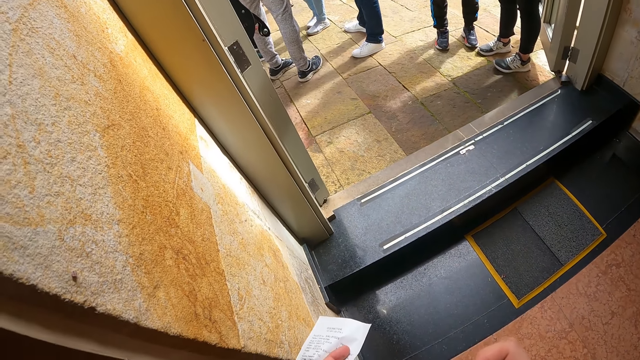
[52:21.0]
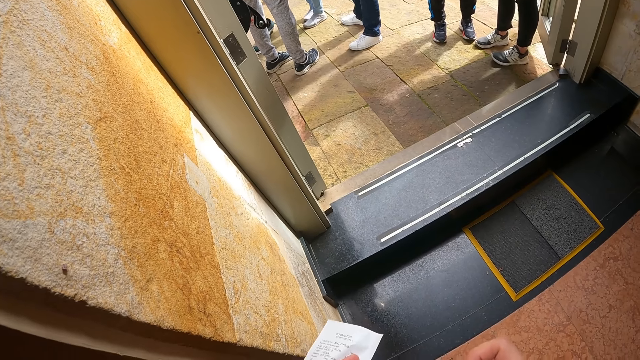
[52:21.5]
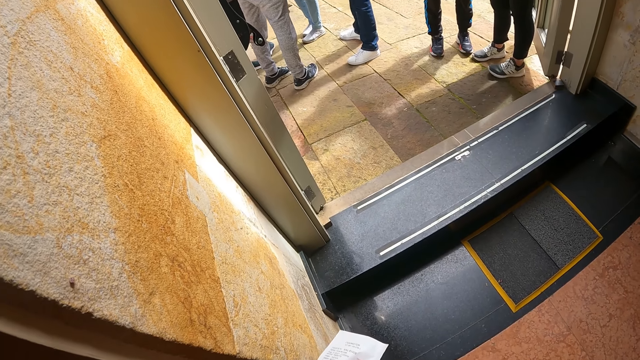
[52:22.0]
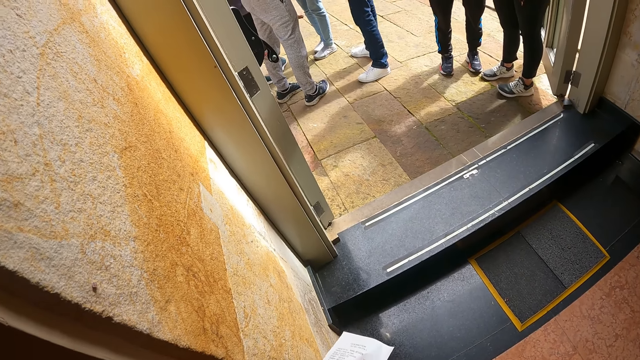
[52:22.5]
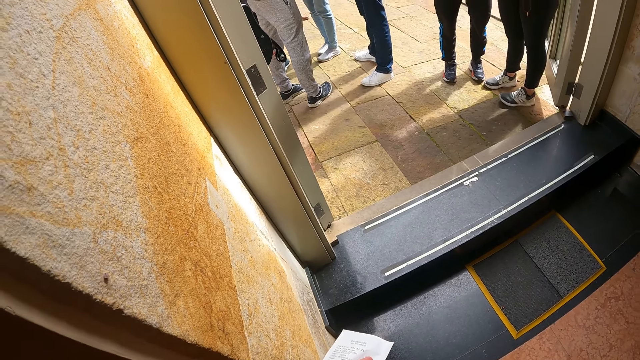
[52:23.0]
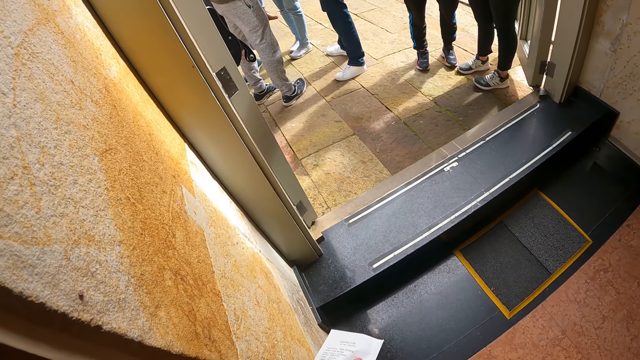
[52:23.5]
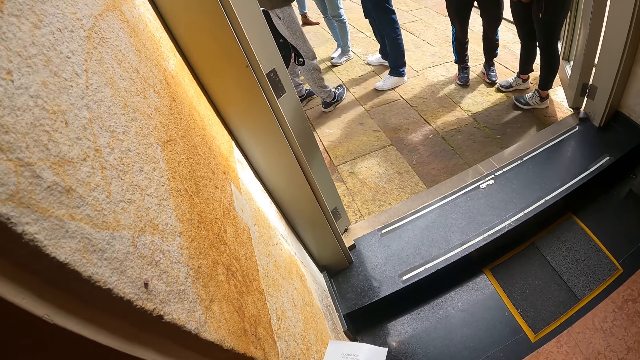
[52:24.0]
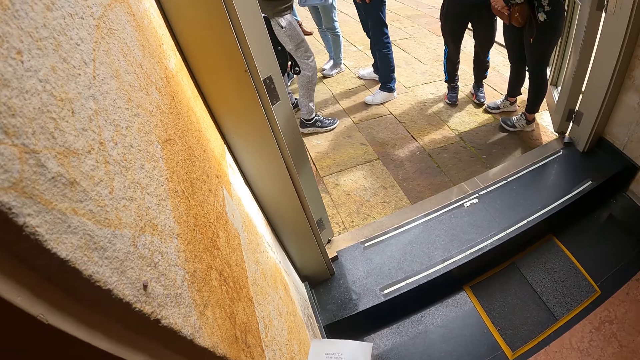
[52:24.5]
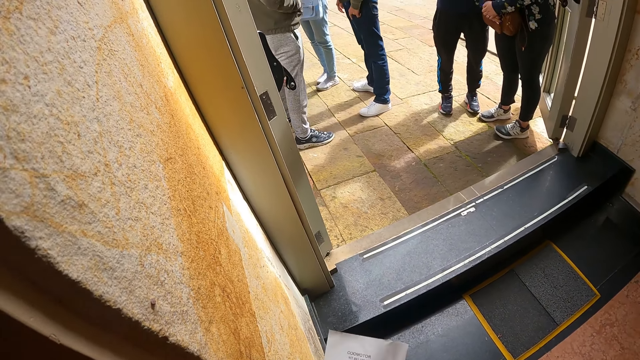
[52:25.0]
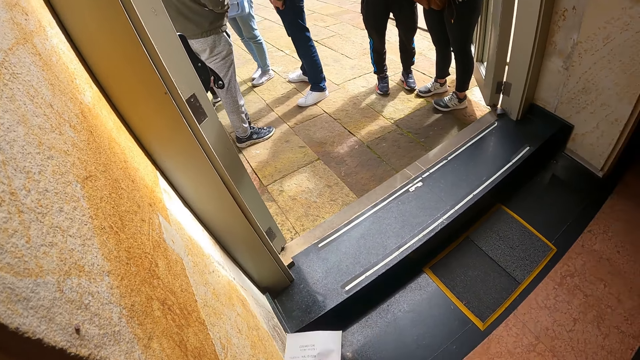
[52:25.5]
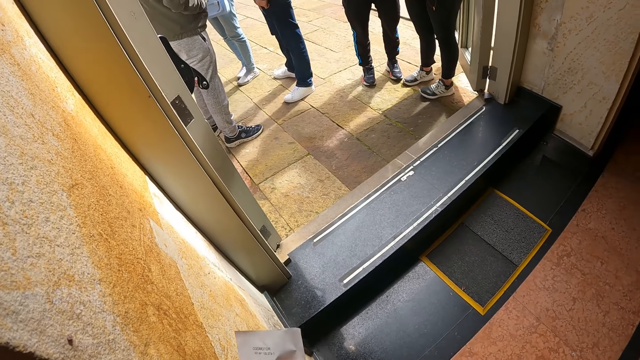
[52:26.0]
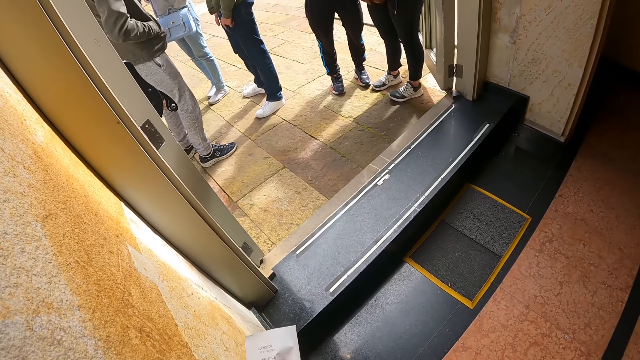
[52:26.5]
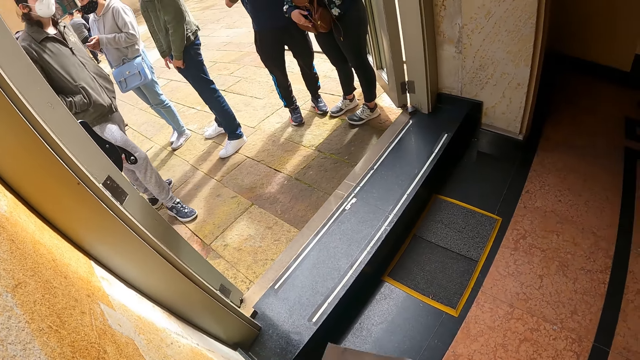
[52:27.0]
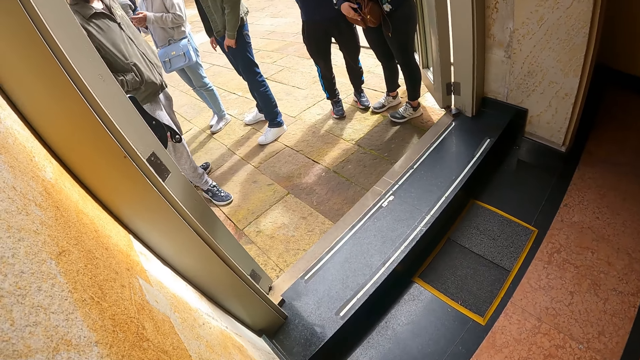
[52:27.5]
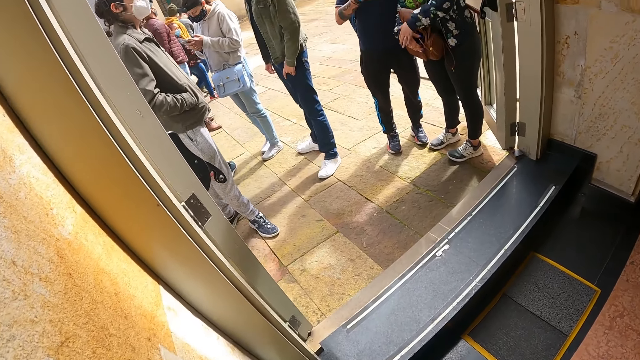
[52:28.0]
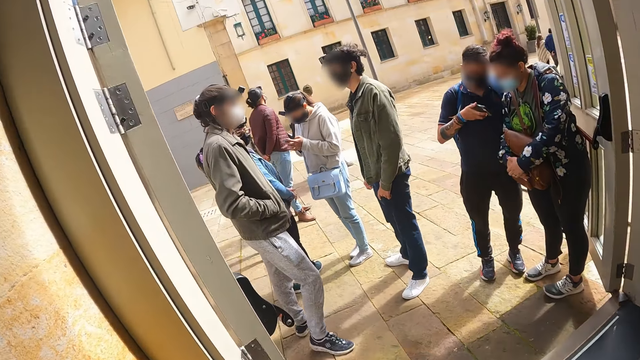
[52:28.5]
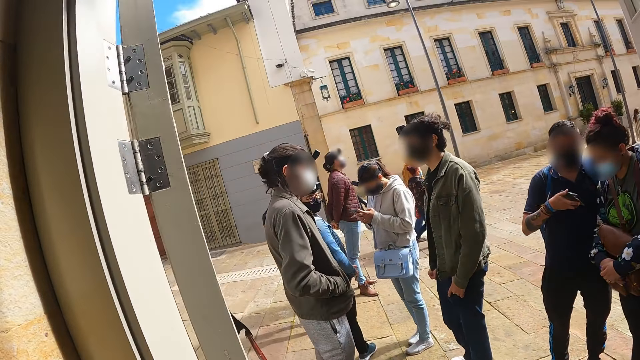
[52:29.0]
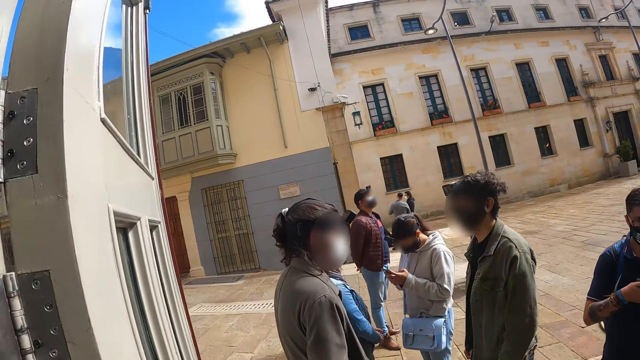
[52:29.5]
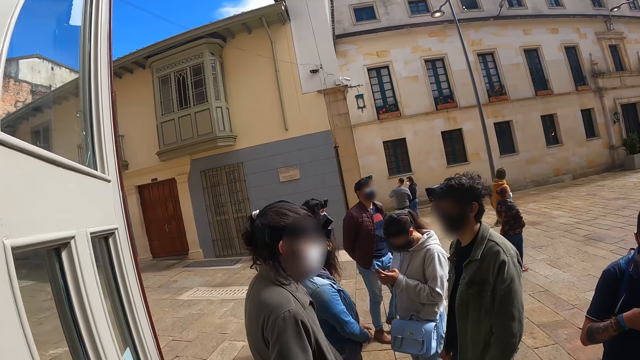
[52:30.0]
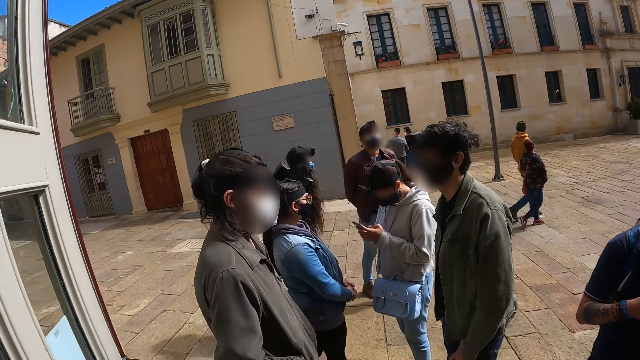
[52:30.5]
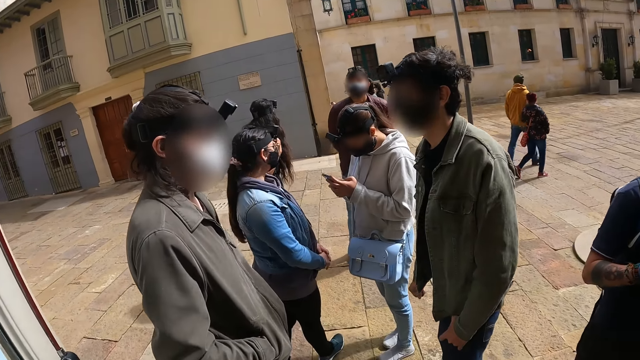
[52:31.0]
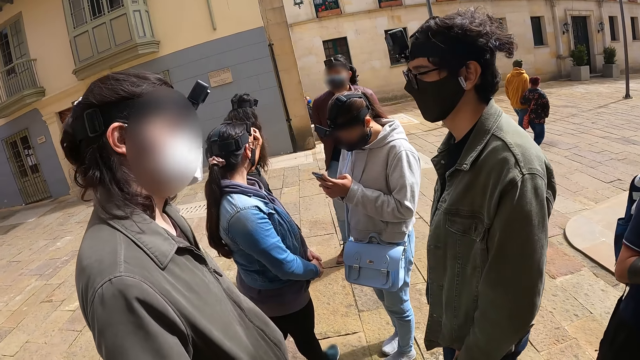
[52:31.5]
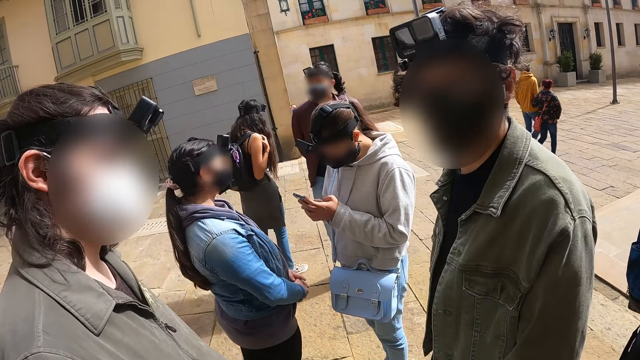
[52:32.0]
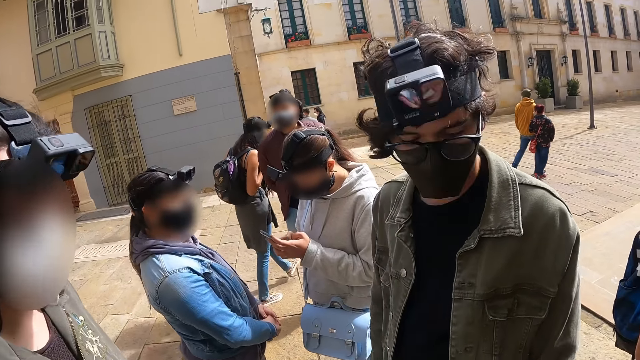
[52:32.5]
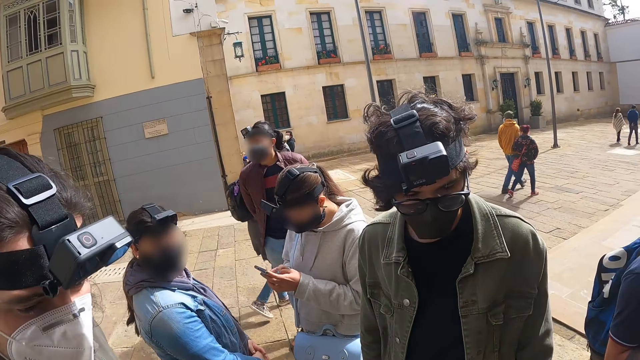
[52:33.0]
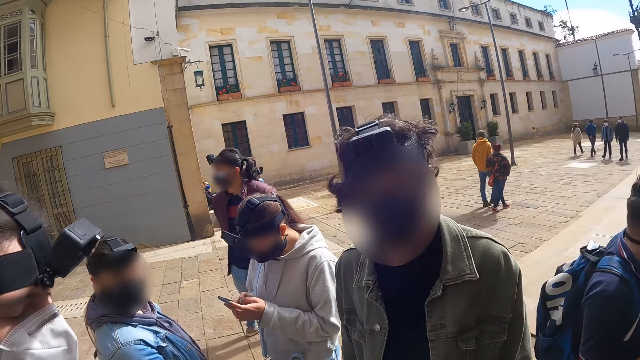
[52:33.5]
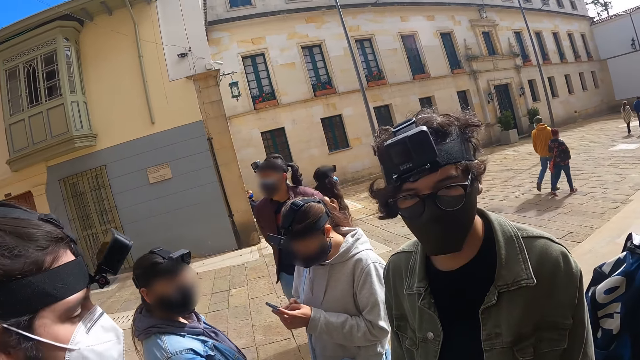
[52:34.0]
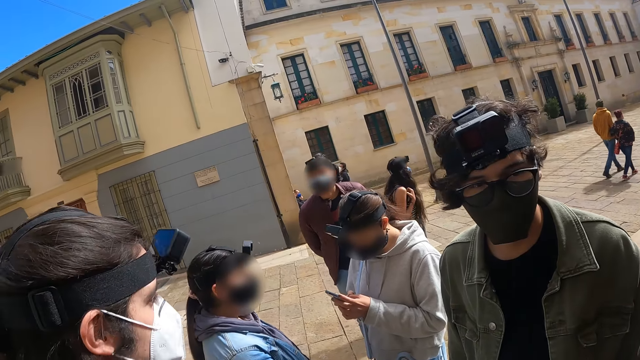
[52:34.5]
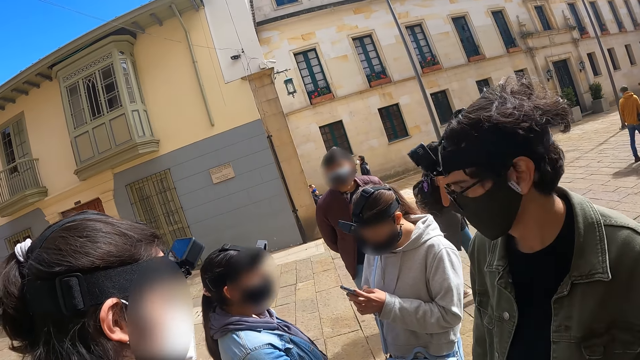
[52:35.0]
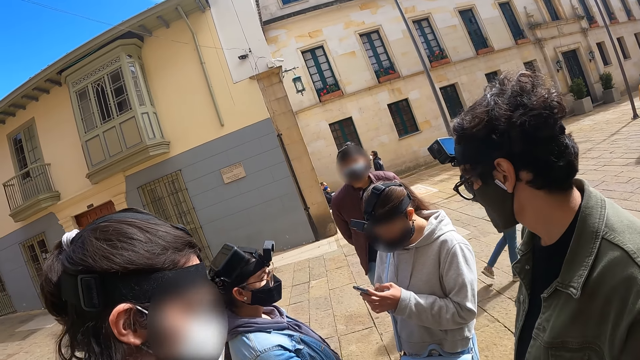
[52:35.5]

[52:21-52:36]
The camera wearer walks out of the reception. They look at a person. They interact with a crowd. The person operates a phone.

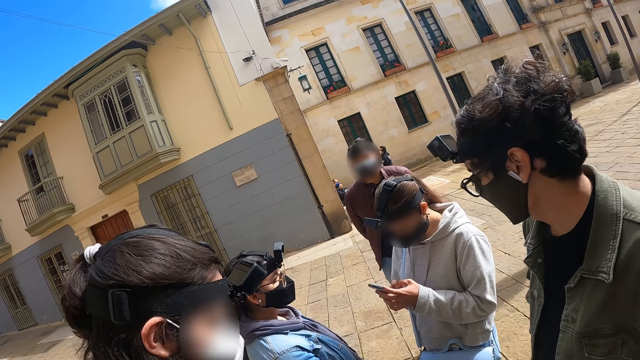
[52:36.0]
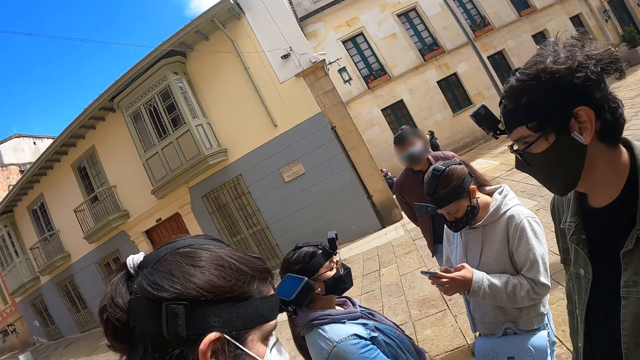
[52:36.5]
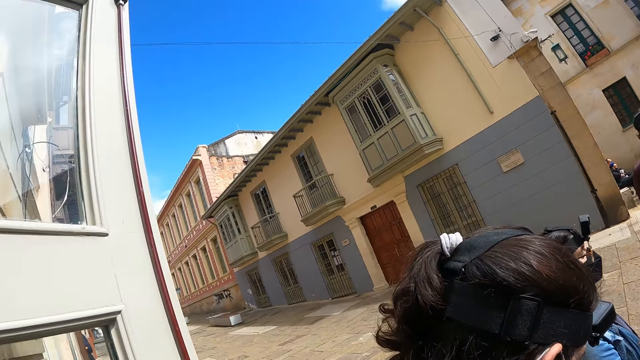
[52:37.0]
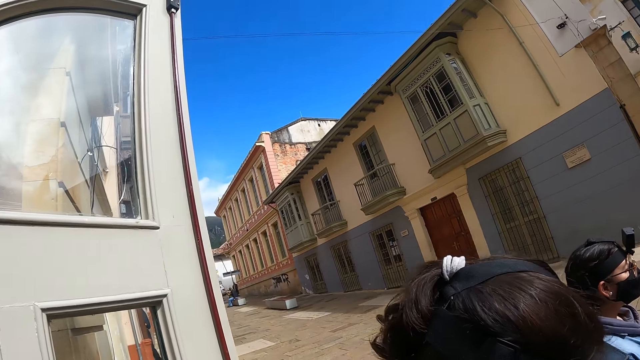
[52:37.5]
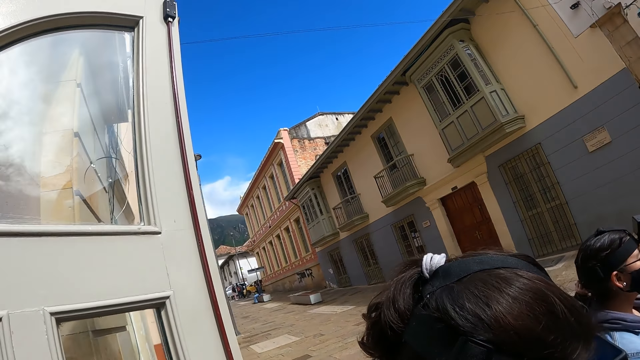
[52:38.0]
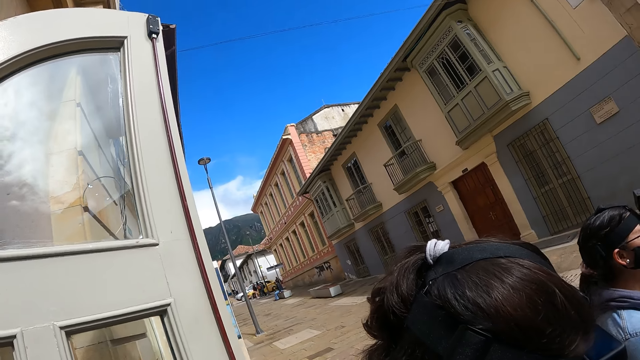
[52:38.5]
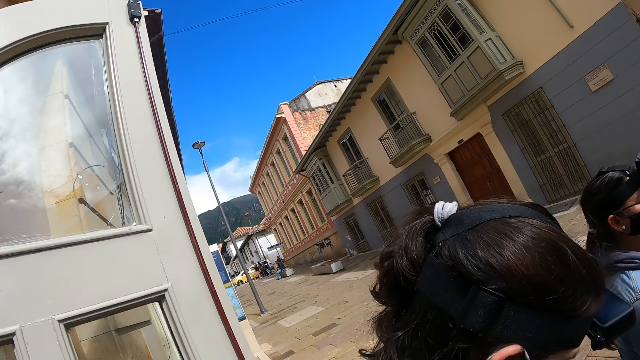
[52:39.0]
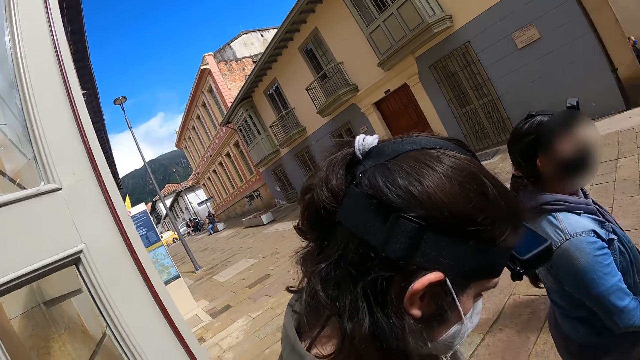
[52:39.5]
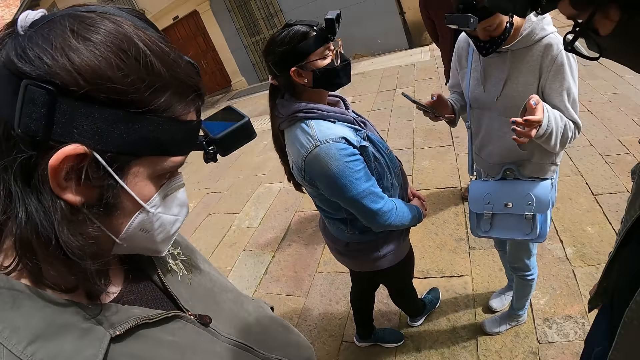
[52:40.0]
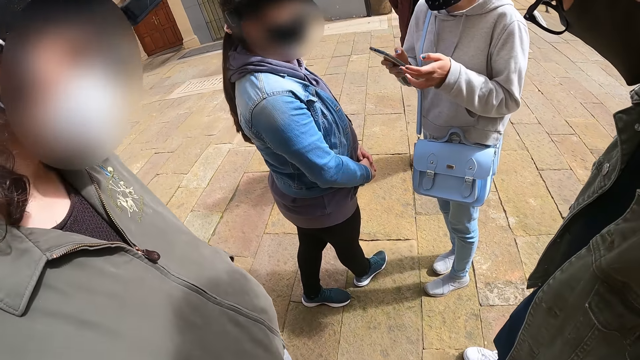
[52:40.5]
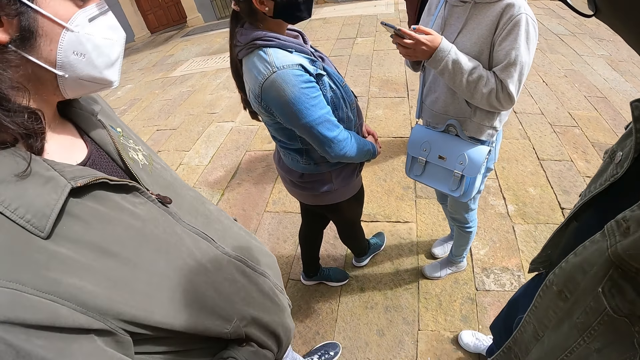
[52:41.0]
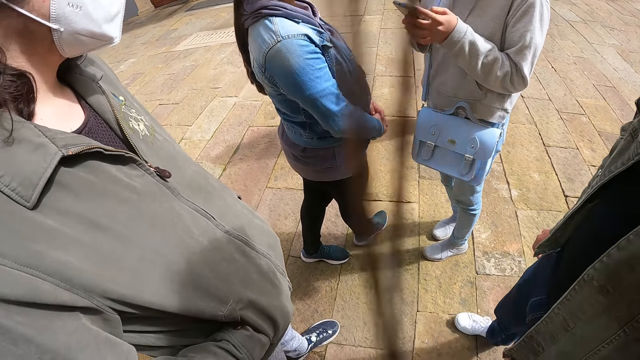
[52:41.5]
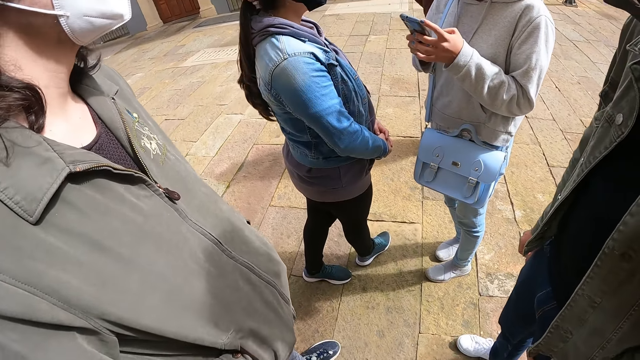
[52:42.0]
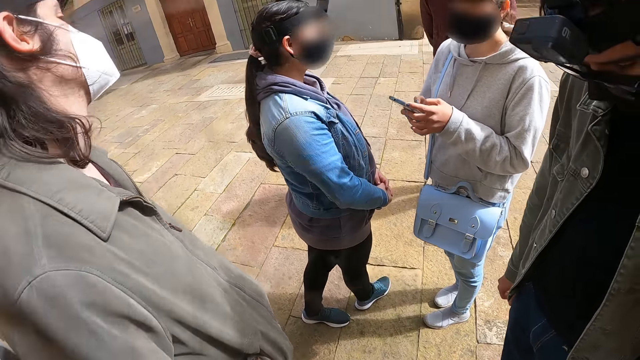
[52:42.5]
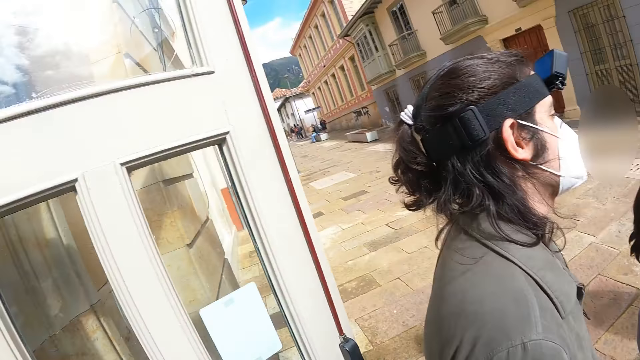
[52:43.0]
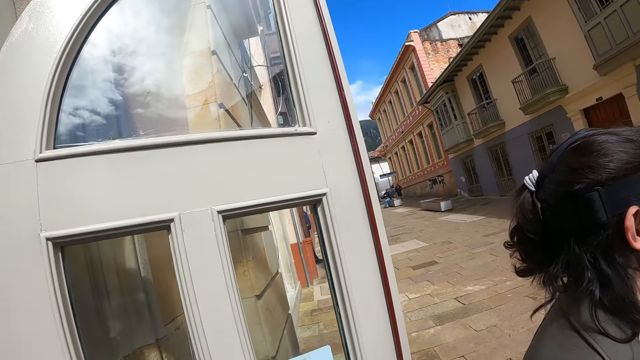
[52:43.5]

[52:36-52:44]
The camera wearer looks across the street. A person operates a phone. The camera wearer stares down. They stare at a building.
